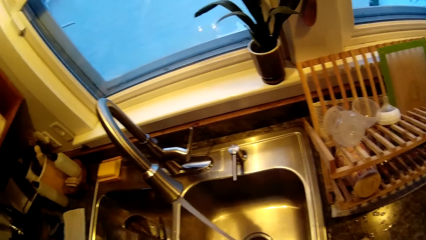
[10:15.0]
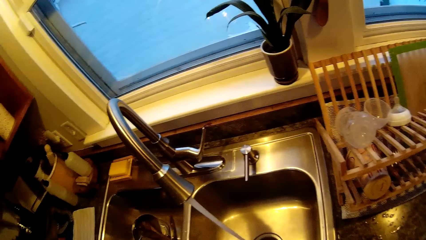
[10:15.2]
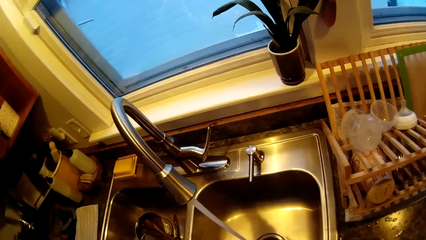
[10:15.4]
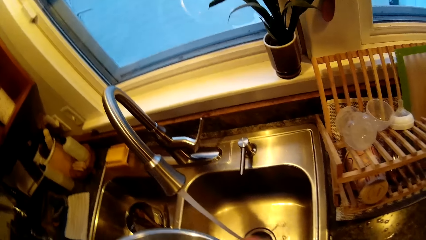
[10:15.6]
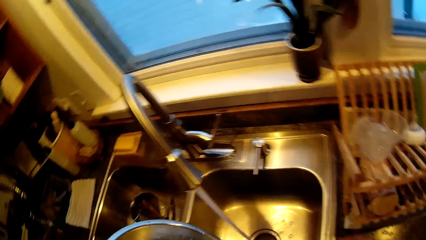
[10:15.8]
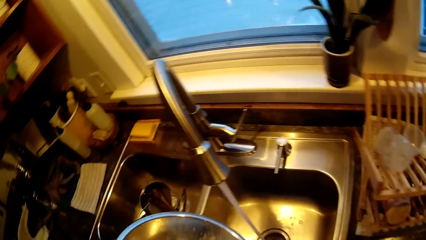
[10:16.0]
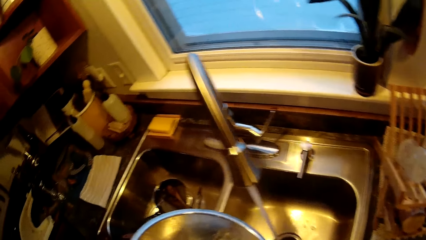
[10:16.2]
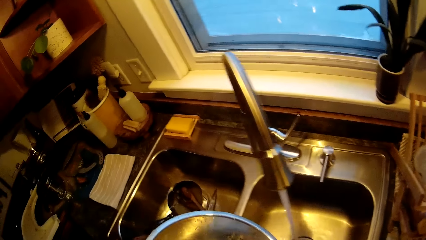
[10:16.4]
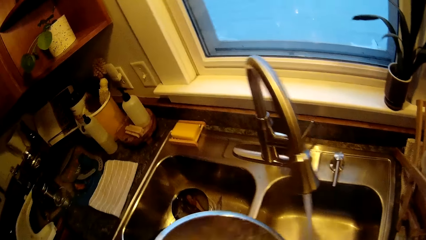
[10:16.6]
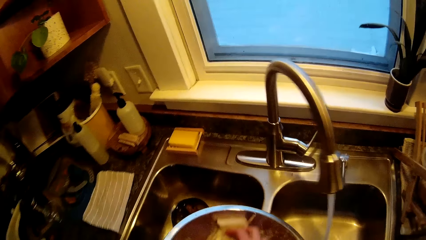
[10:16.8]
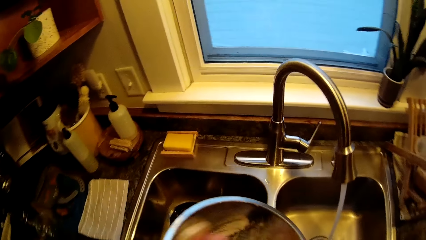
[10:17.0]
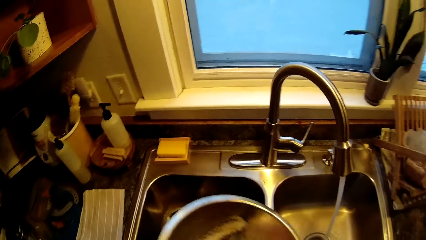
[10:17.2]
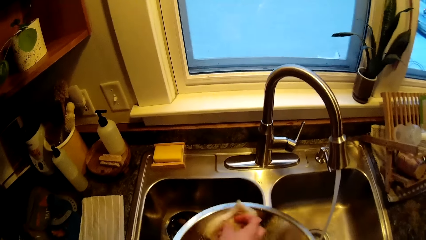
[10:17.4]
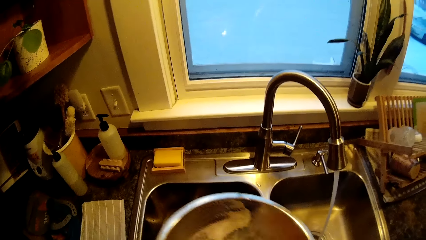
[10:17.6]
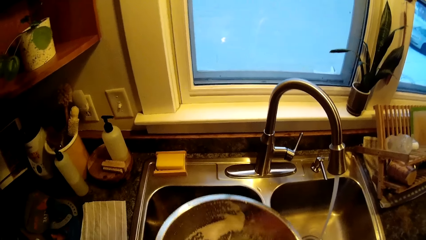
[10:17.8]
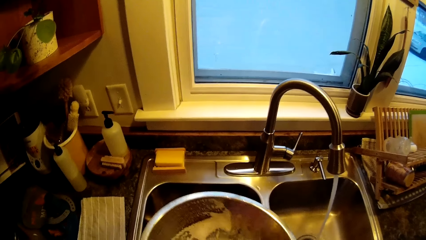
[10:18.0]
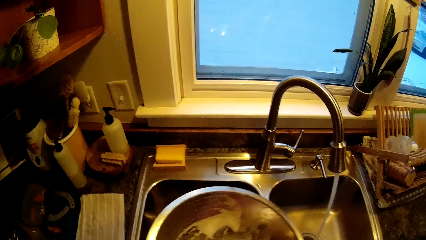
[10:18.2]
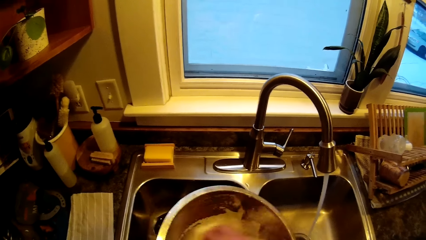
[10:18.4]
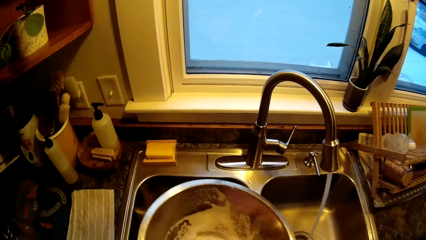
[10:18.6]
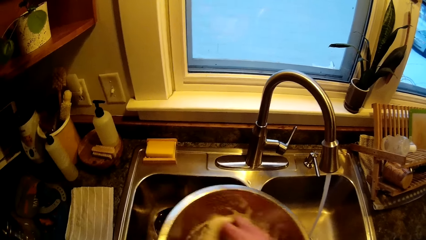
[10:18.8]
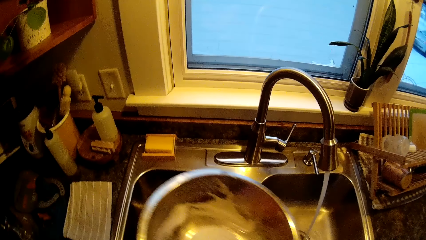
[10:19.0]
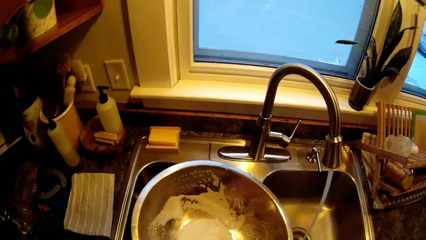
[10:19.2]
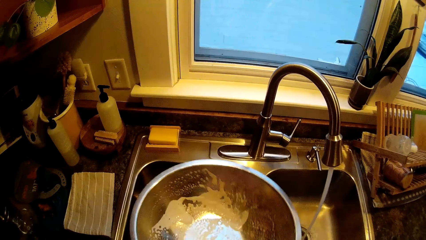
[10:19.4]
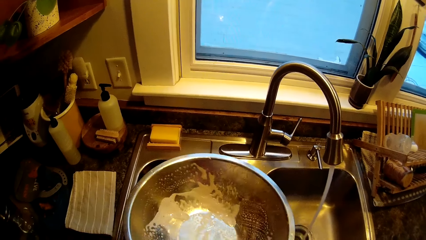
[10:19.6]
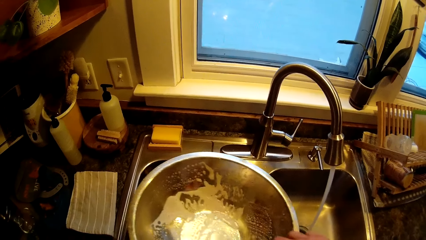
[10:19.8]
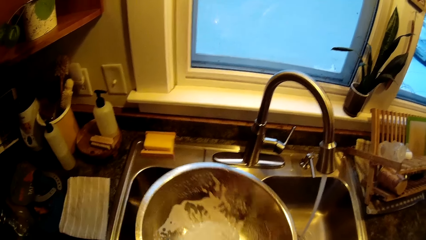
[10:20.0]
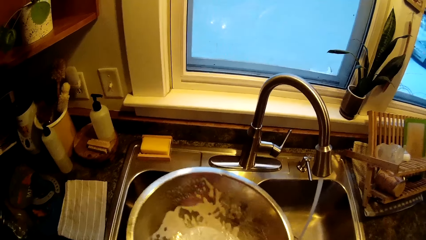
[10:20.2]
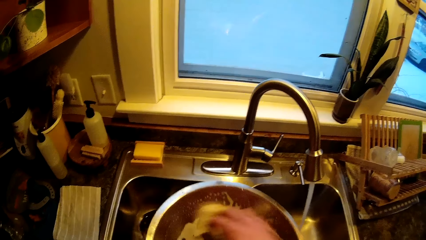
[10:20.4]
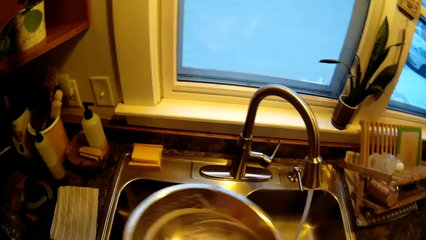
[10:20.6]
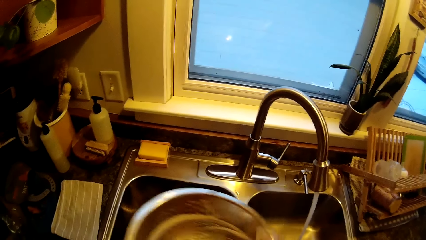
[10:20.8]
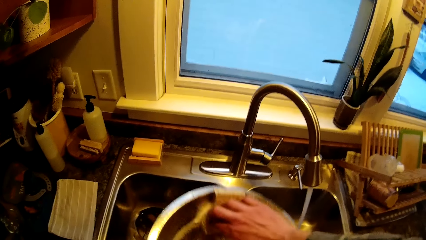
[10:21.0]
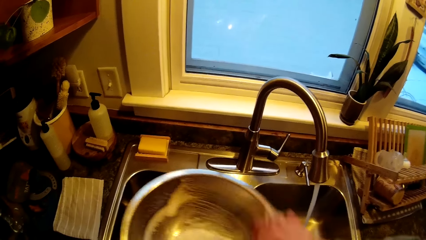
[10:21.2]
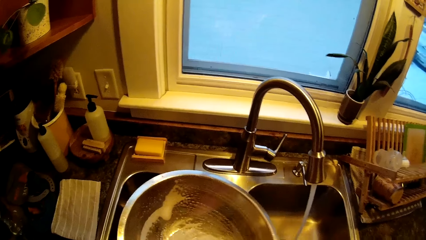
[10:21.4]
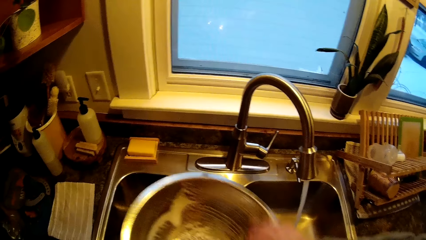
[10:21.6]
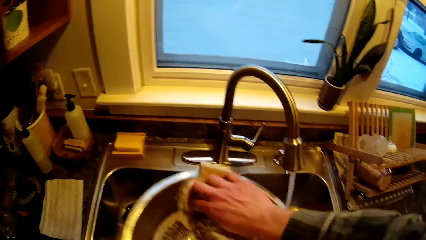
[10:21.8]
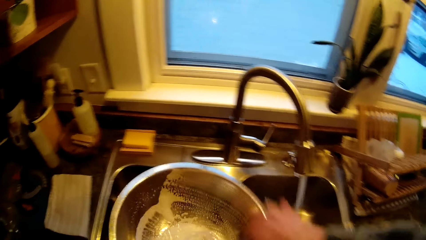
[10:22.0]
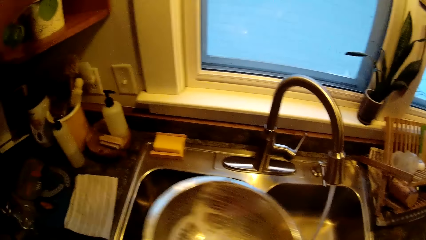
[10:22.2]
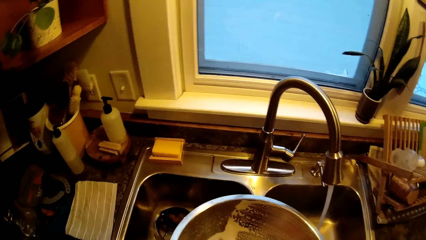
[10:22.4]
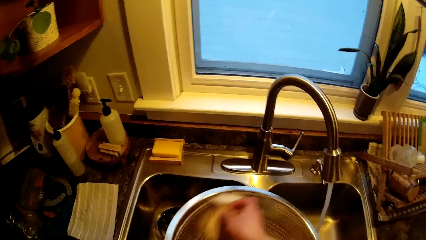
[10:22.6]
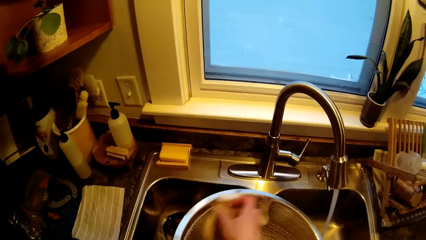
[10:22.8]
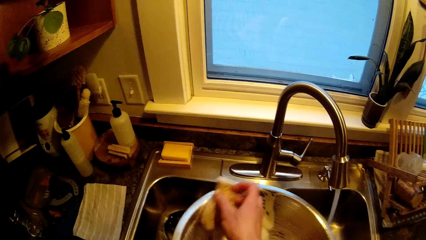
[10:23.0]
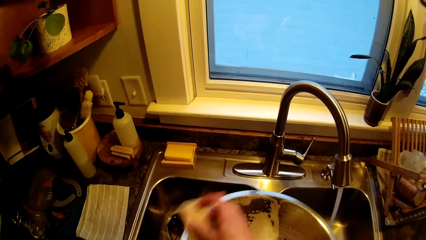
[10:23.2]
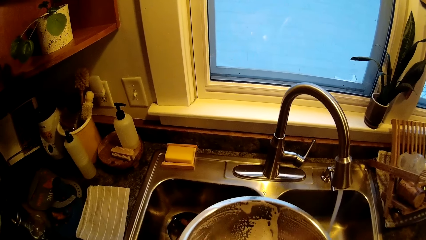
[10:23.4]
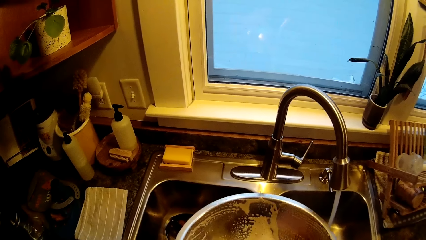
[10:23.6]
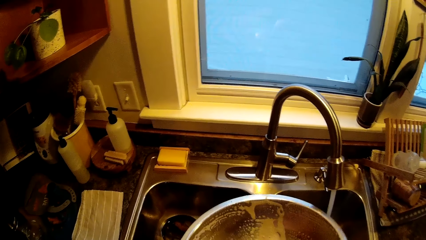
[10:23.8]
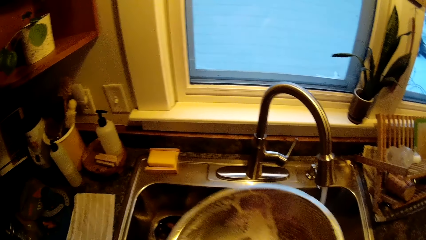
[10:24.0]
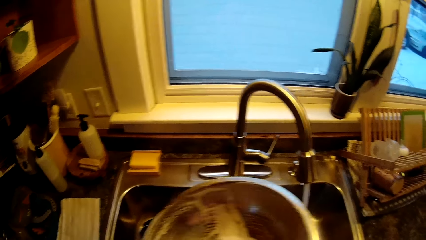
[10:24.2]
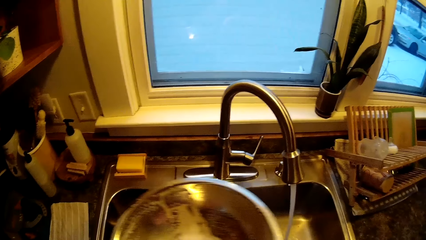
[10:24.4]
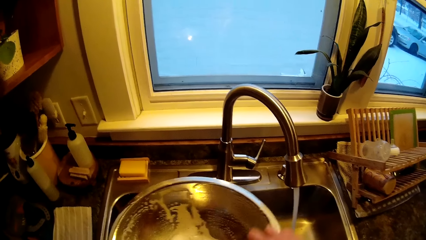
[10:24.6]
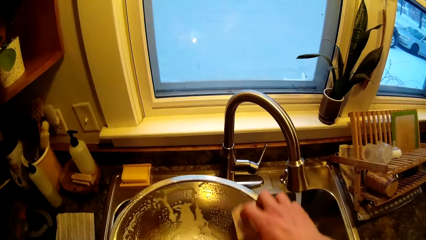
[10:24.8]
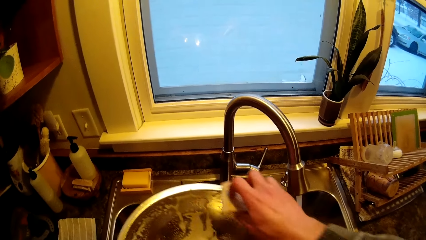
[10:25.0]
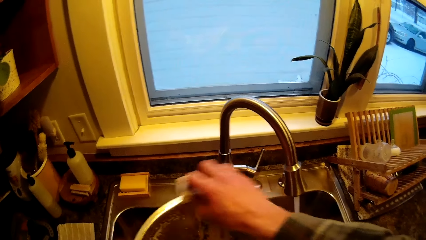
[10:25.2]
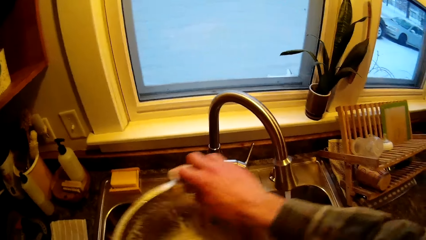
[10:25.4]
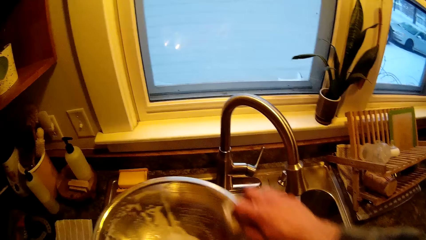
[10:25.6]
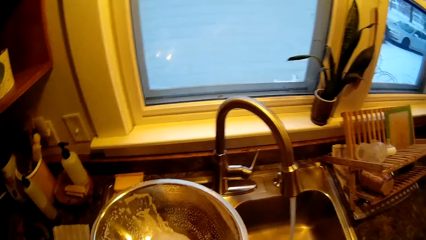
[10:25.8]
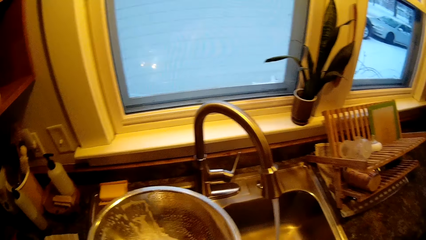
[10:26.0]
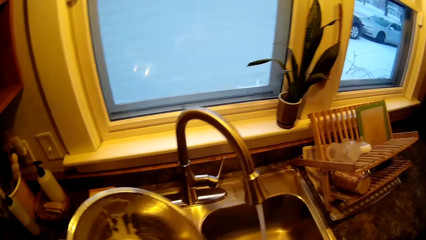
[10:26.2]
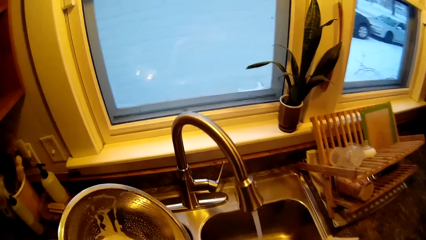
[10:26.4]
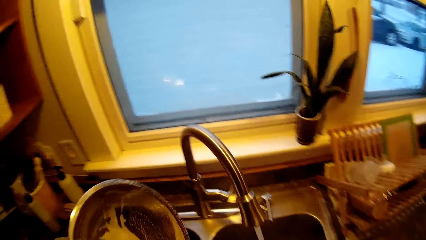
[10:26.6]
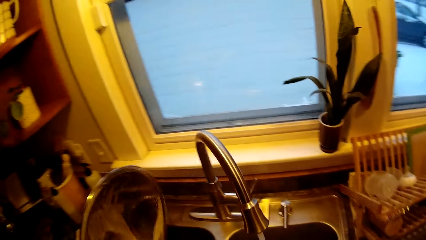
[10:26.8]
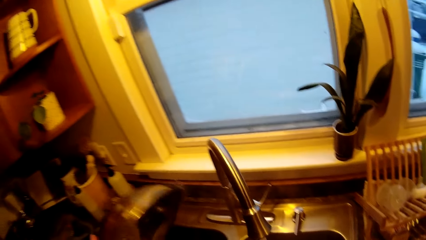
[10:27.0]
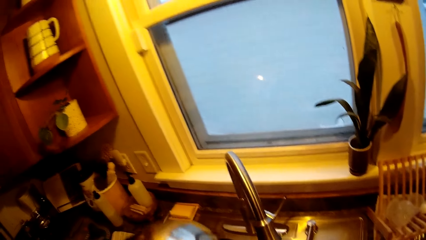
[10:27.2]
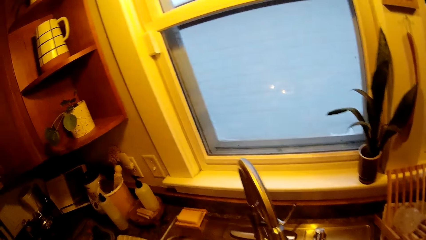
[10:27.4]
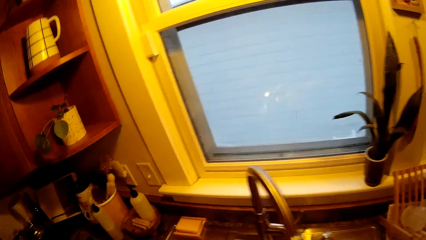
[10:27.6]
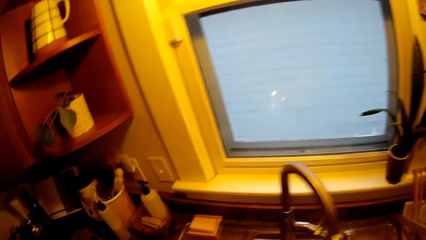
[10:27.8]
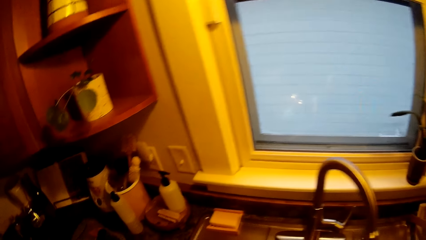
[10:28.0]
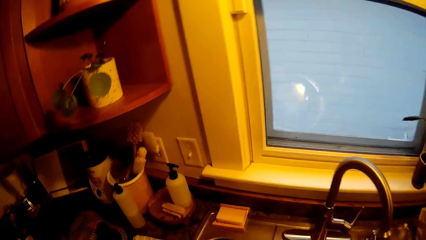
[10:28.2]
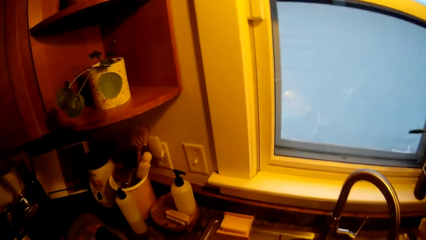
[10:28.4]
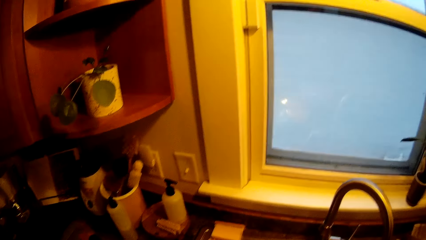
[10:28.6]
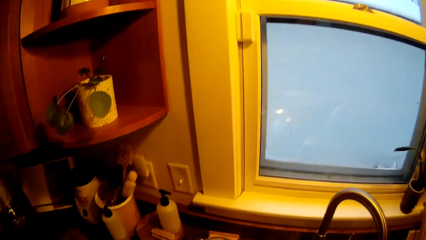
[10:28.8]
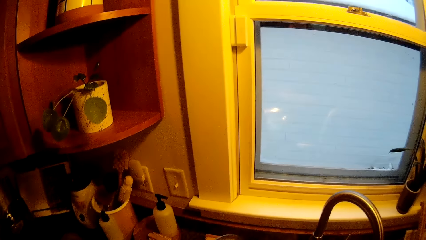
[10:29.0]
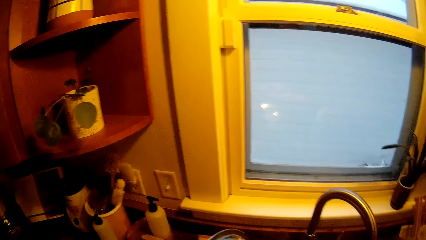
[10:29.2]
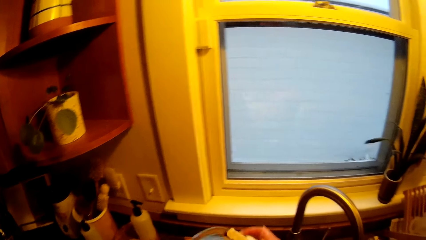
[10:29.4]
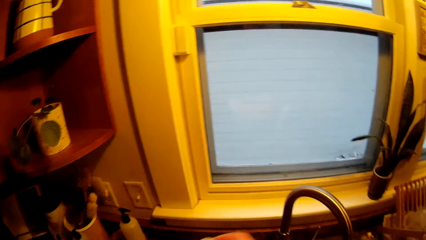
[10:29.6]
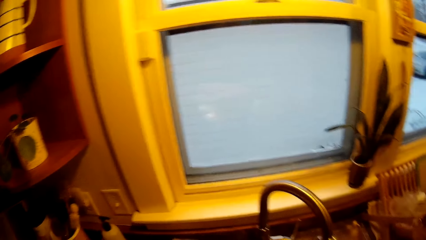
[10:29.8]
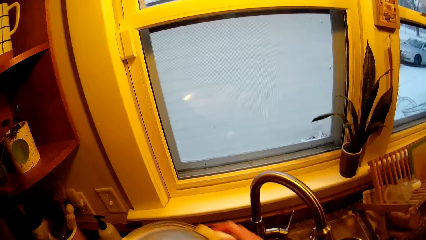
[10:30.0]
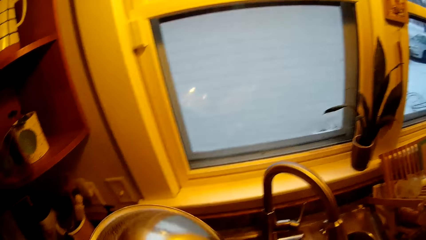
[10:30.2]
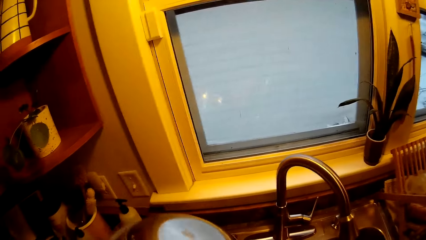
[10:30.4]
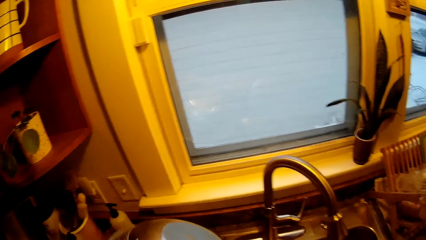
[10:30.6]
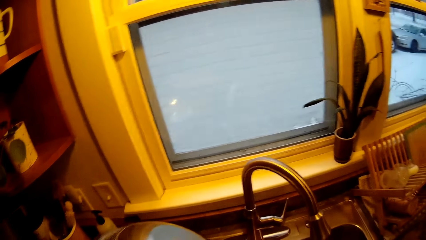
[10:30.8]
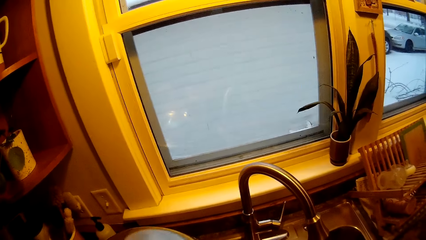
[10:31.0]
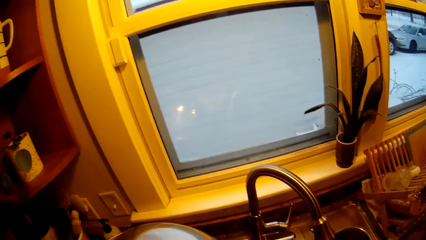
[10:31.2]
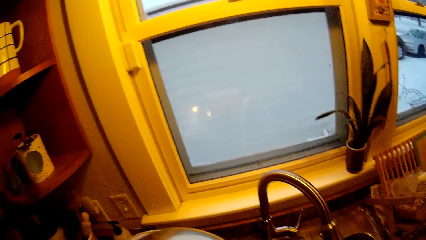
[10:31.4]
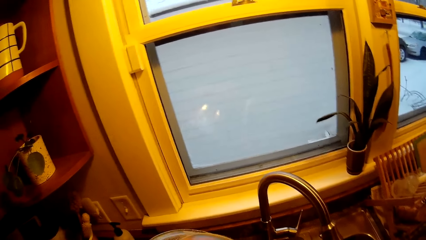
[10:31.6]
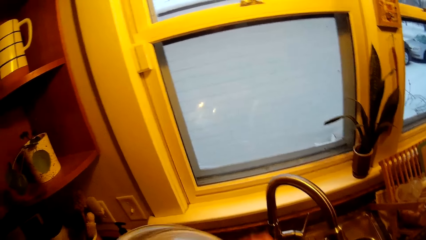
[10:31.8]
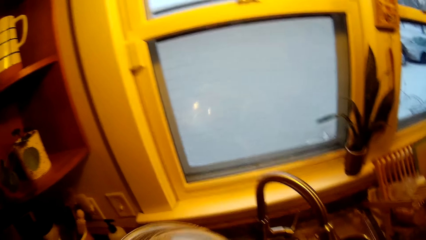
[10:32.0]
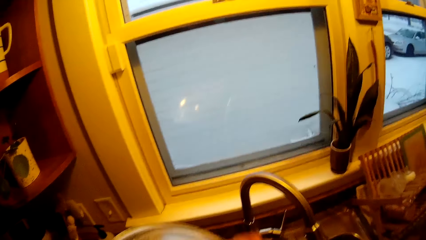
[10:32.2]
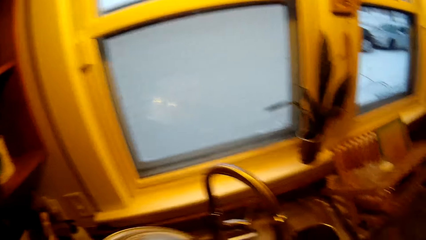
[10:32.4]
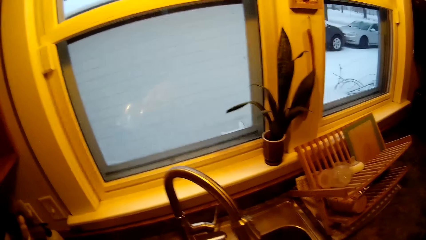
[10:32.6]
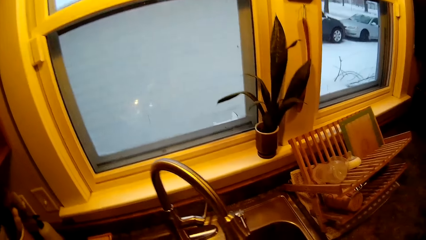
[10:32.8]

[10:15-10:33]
The camera wearer washes the bowl with a sponge with both hands.
